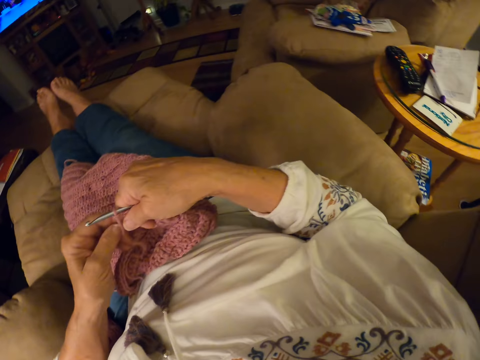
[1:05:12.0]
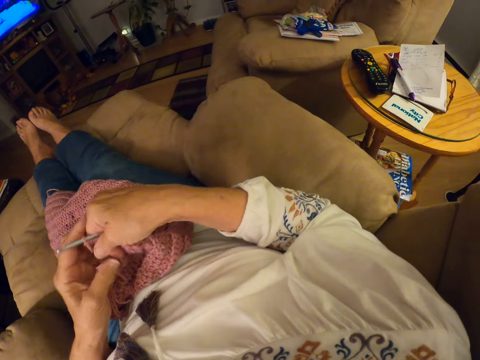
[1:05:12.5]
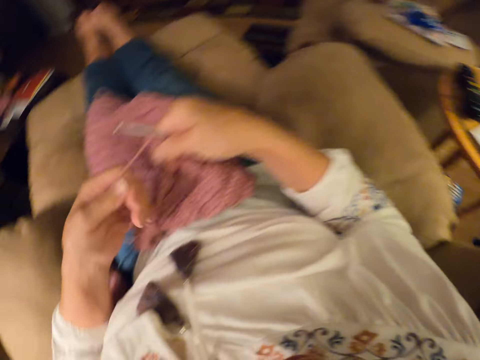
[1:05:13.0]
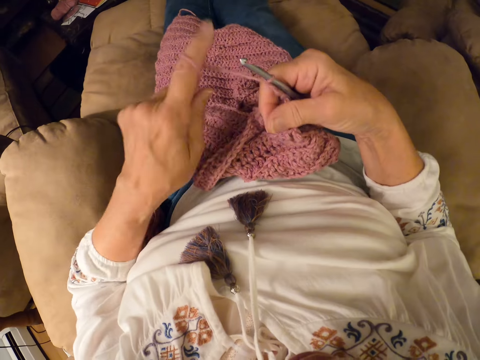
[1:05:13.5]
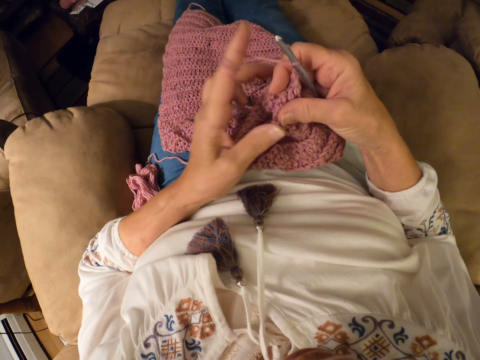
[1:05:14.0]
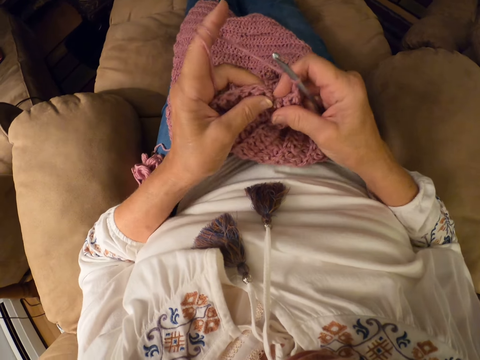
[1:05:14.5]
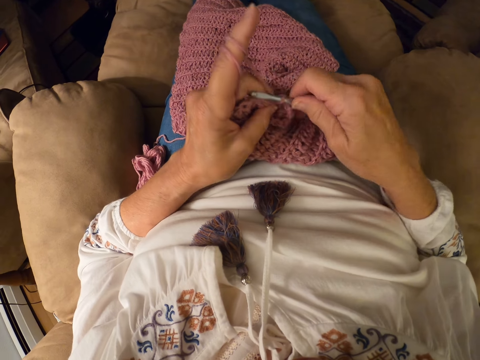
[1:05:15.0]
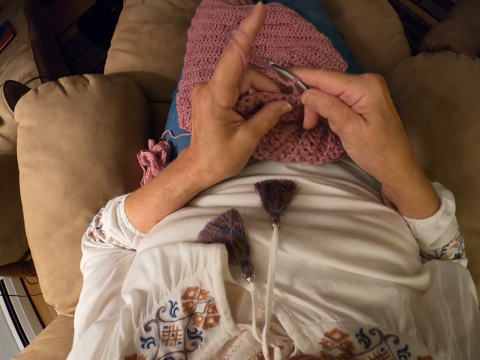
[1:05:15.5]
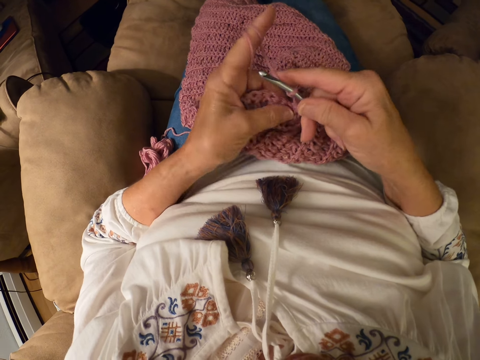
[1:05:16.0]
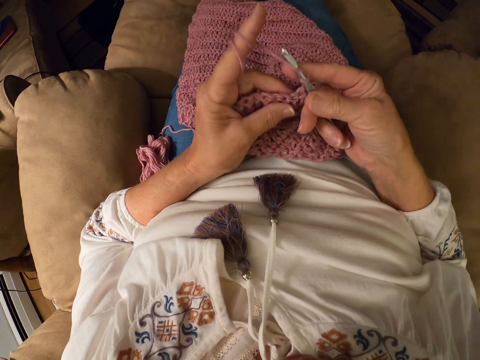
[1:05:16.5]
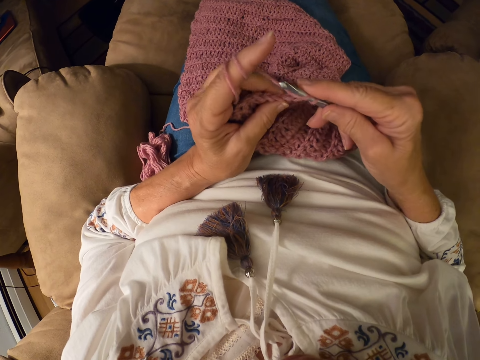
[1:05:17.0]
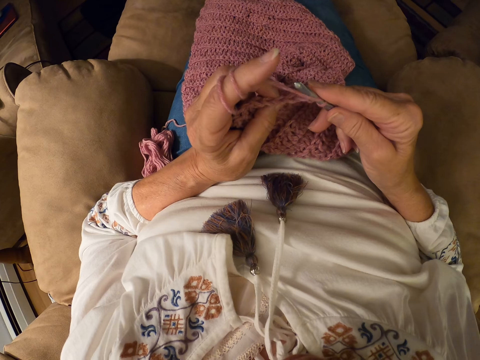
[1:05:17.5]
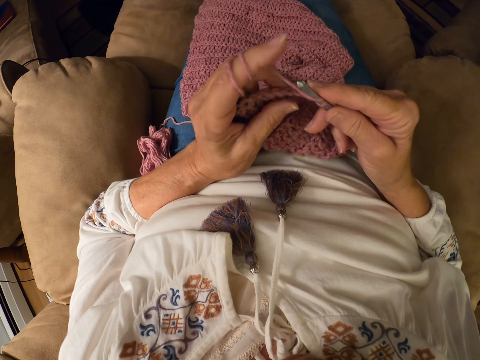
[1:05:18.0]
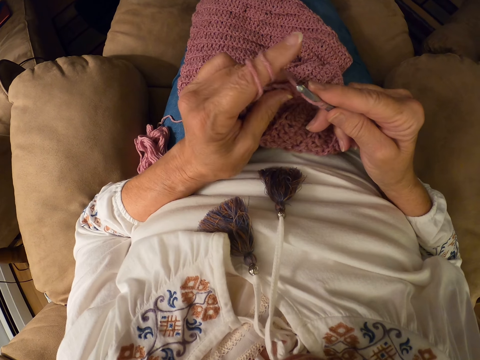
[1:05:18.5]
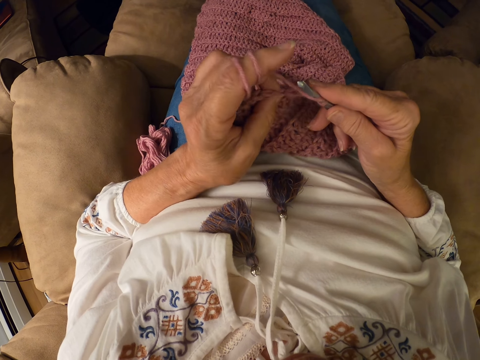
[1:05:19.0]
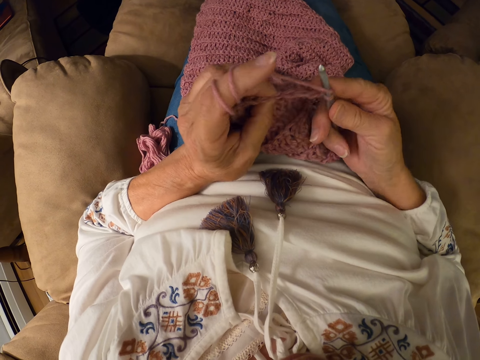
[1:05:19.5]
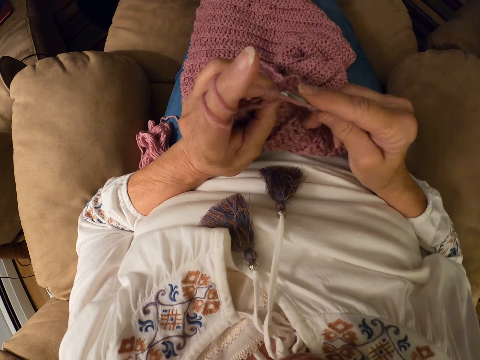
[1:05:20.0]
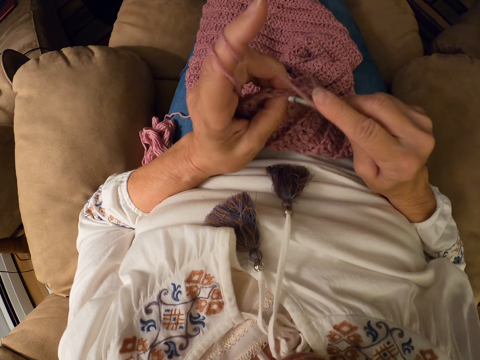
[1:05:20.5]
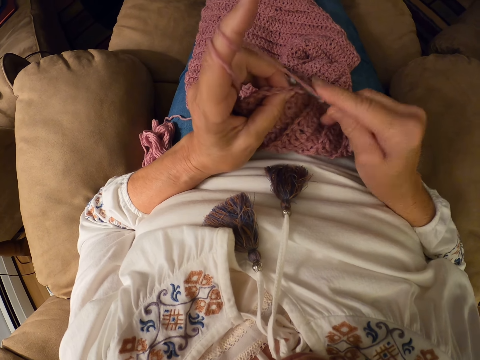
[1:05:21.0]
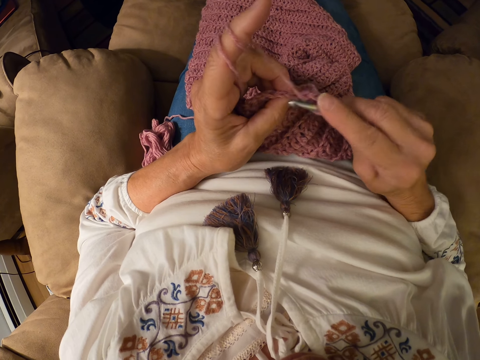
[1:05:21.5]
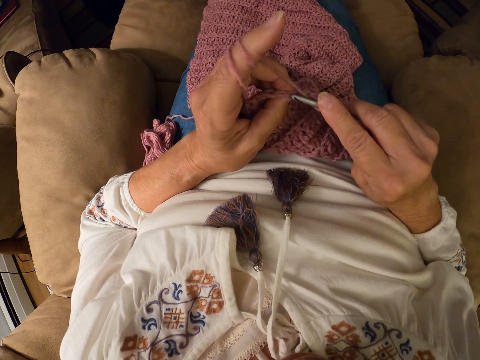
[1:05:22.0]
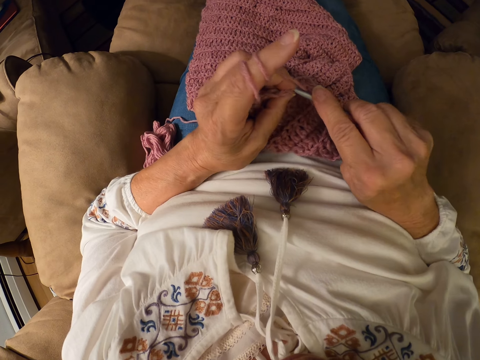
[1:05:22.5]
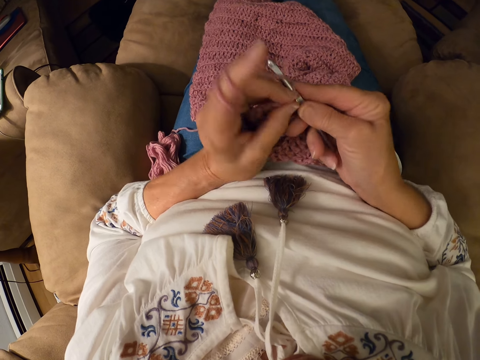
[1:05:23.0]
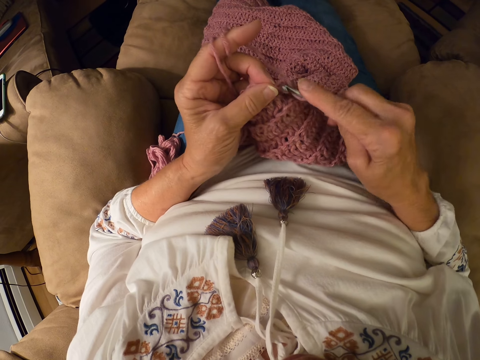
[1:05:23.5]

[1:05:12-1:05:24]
The camera wearer winds the yarn on her left index finger. She crochets the yarn with the crochet hook.

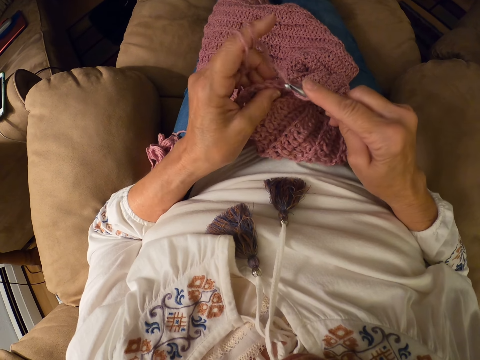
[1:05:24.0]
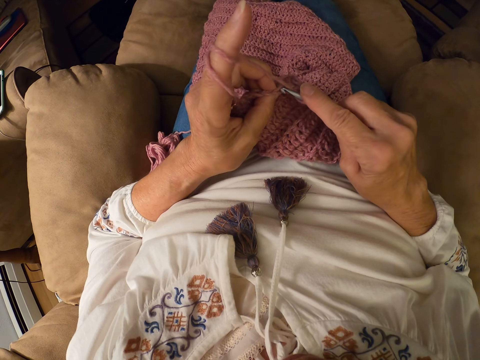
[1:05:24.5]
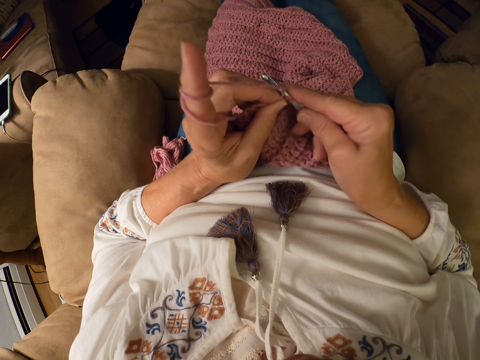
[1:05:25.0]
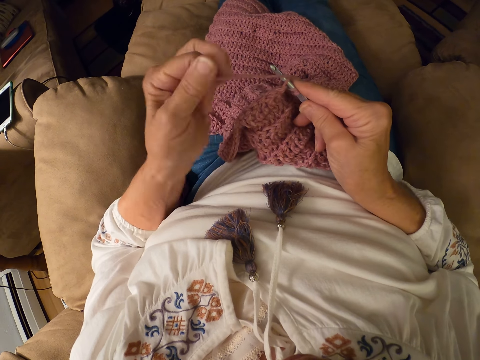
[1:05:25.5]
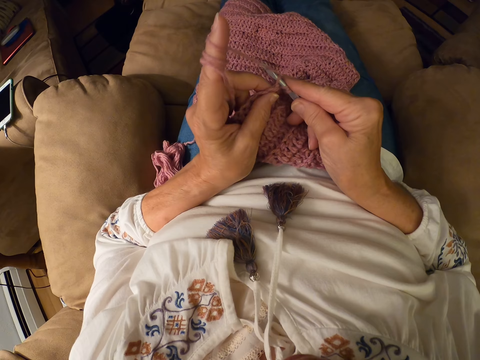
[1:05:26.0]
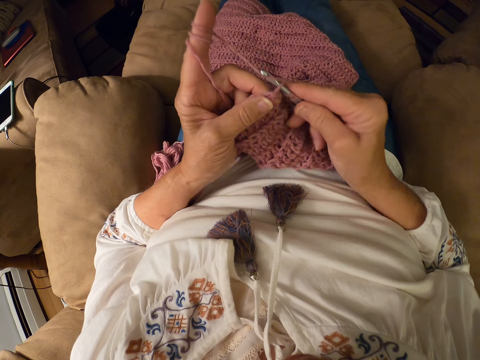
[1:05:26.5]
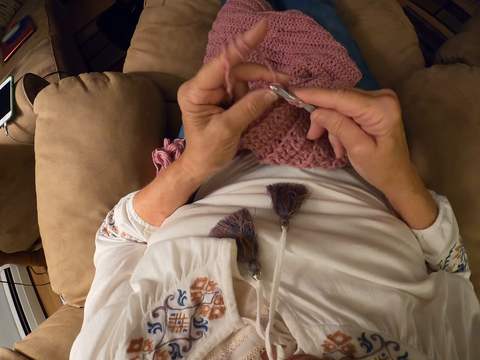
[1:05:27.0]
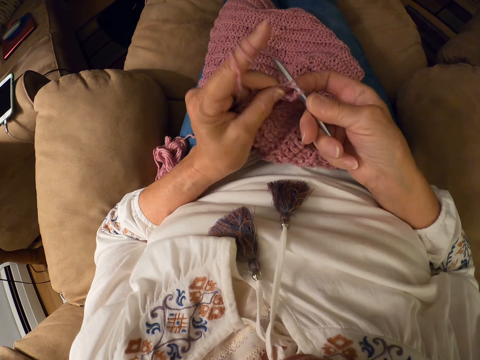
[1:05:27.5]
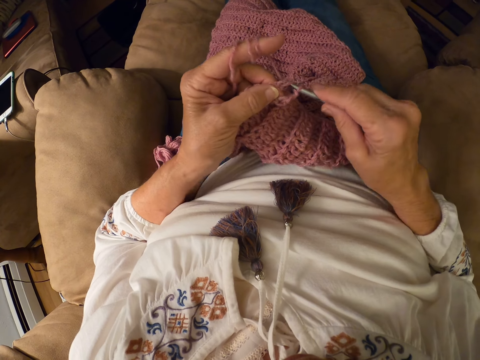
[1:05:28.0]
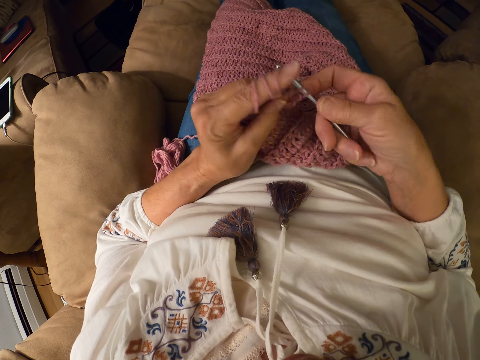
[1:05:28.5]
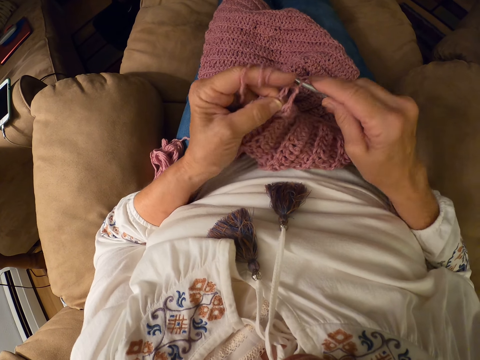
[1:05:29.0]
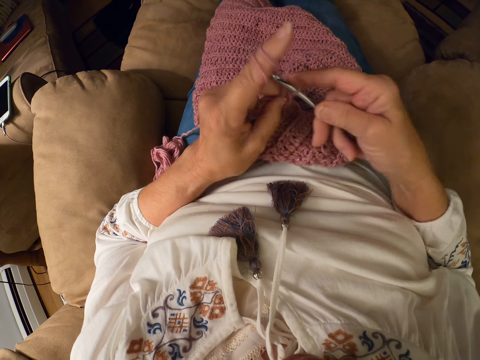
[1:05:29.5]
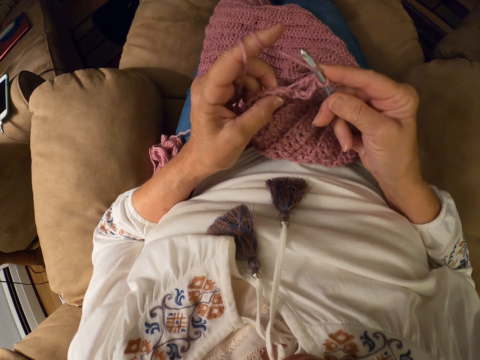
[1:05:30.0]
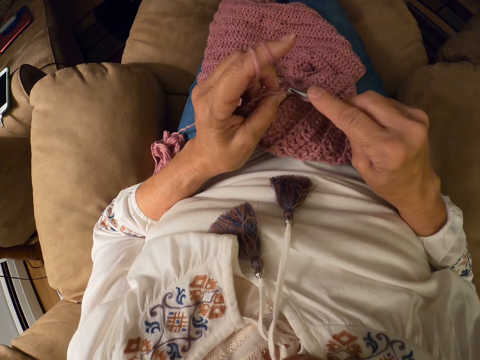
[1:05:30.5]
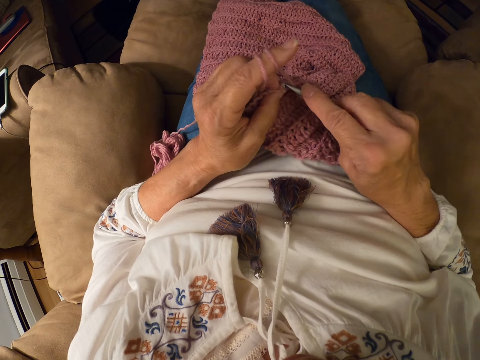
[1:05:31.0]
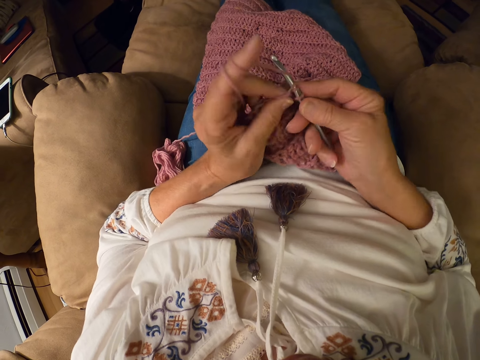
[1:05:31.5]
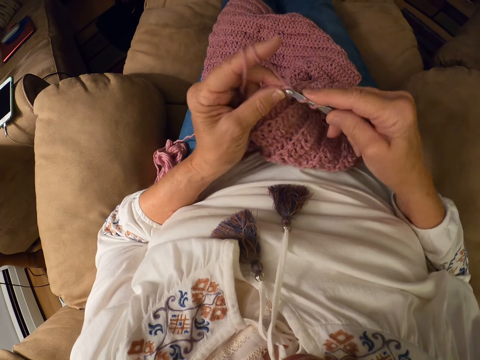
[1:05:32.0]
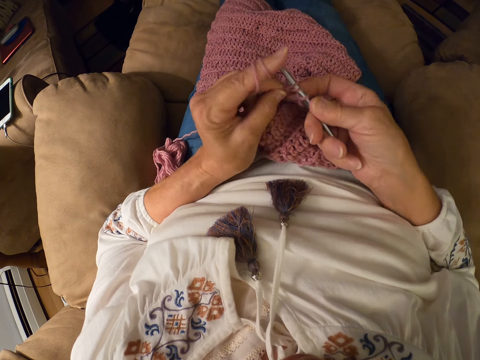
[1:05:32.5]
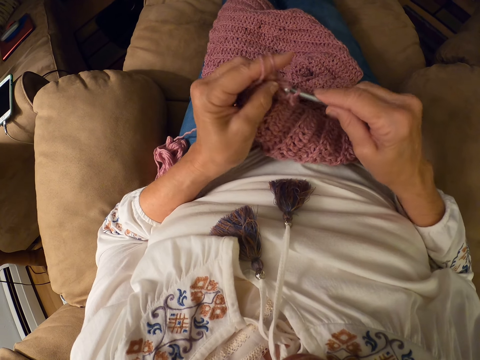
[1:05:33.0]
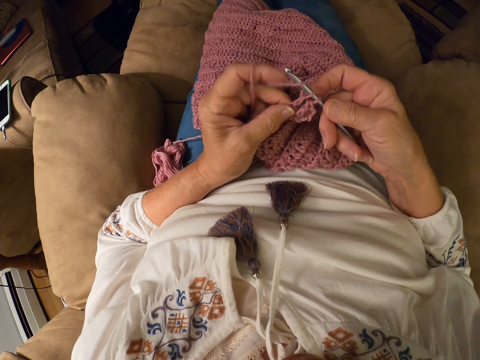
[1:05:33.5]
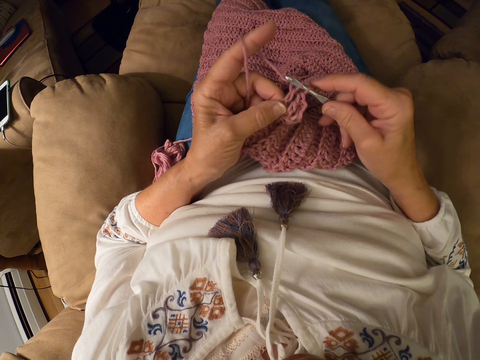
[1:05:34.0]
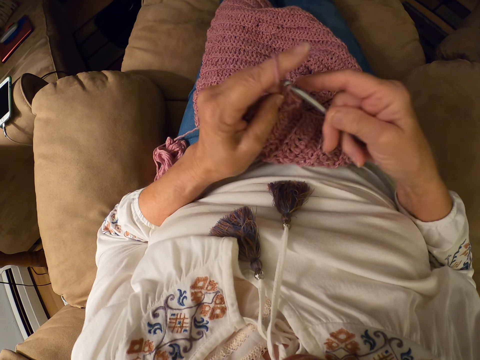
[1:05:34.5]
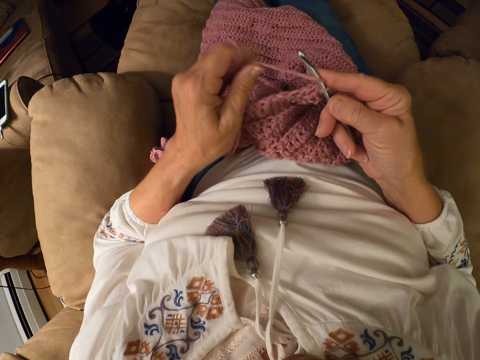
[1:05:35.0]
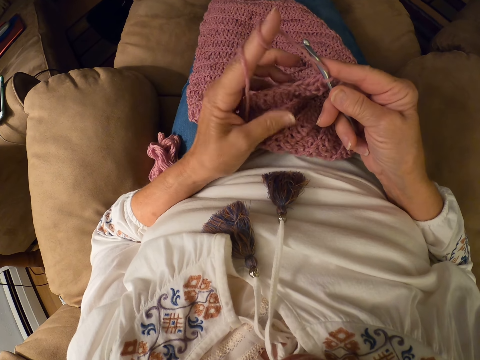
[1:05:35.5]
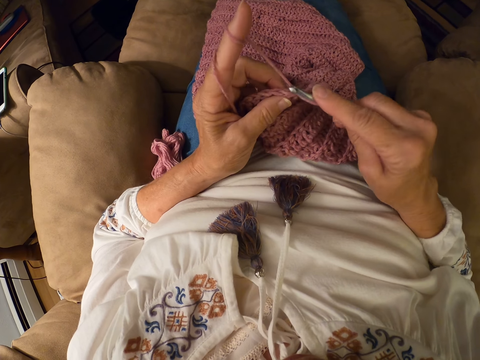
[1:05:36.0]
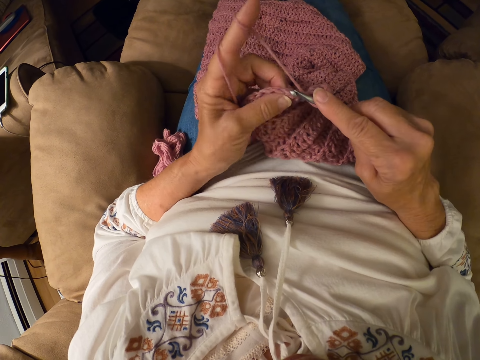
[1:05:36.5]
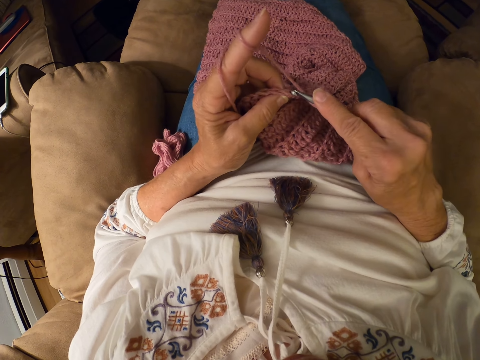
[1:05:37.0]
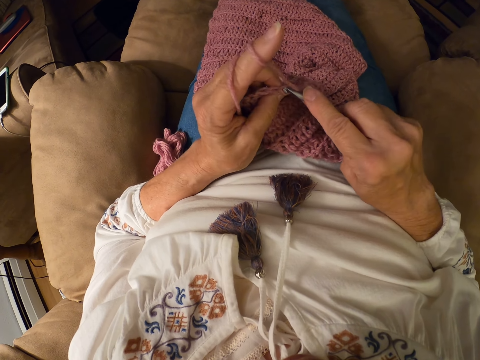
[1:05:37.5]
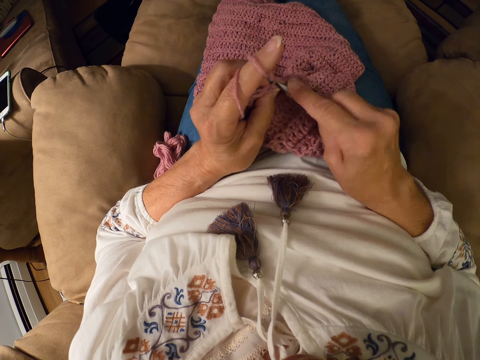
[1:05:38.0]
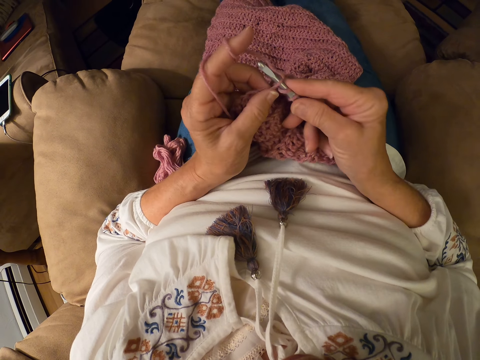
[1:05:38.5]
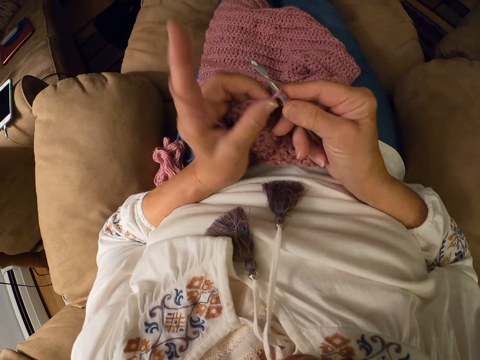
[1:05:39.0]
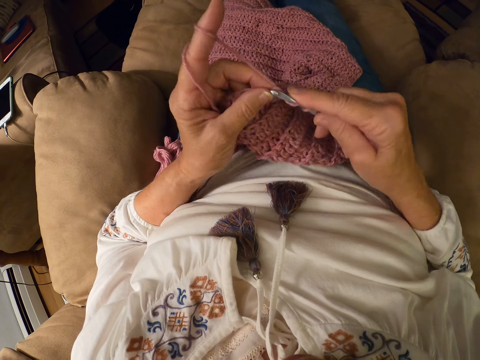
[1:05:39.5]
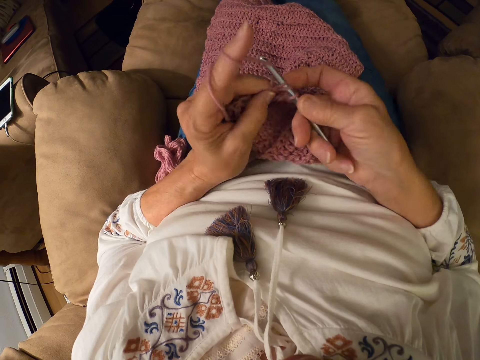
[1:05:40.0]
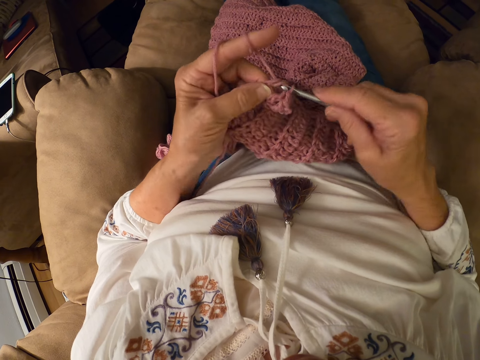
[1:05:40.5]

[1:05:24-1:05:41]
The camera wearer winds the yarn on her left index finger. She crochets the yarn with the crochet hook. She winds the yarn on her left index finger. She crochets the yarn with the crochet hook.
